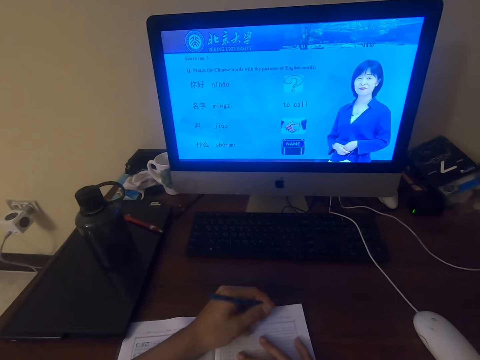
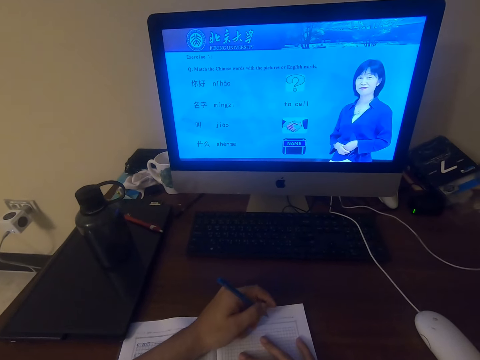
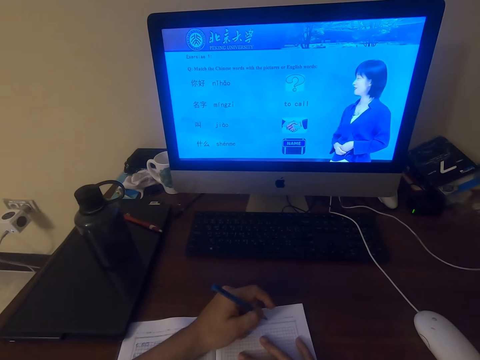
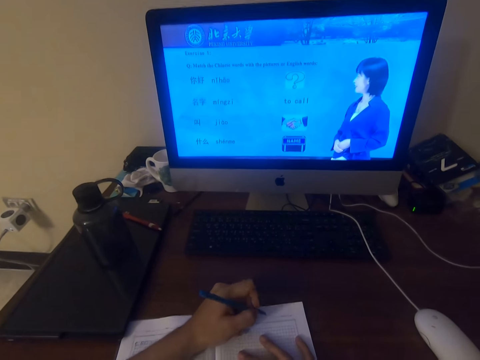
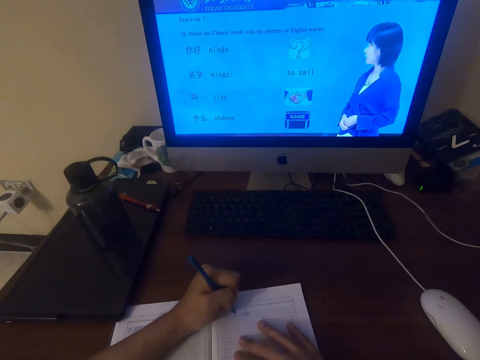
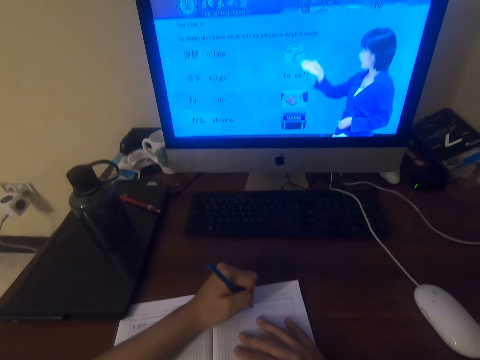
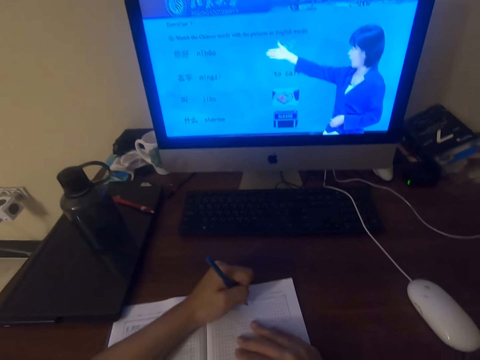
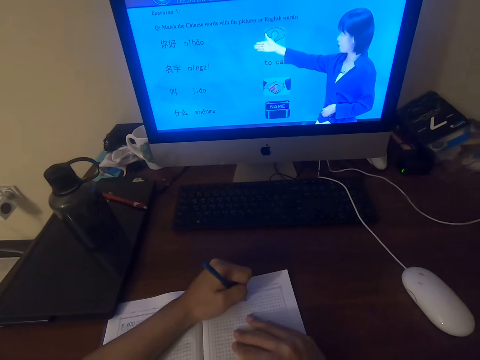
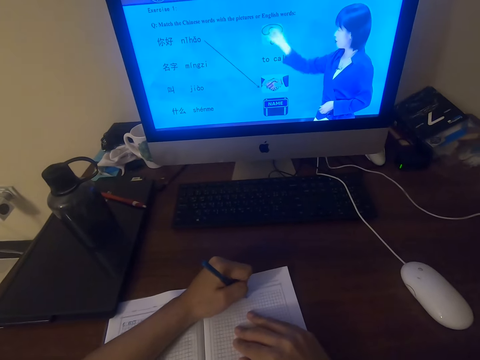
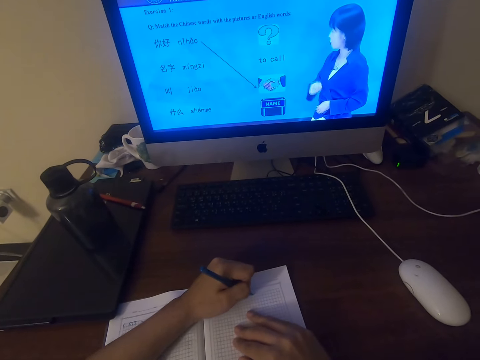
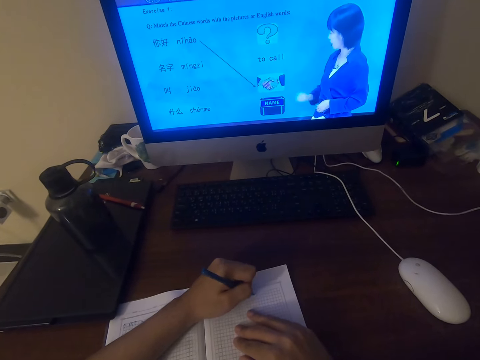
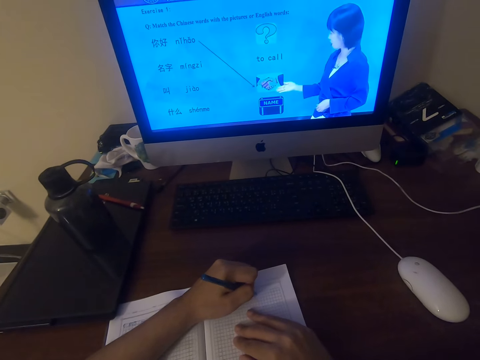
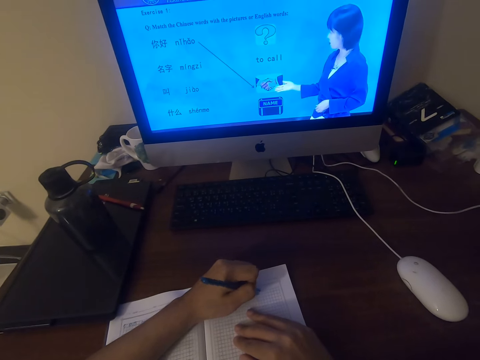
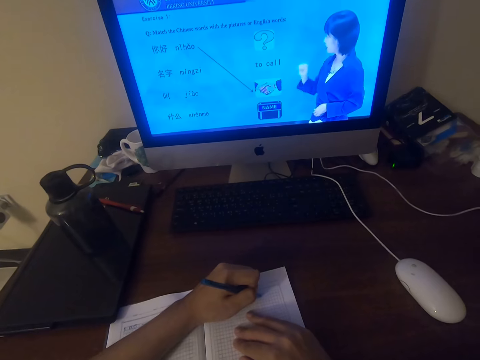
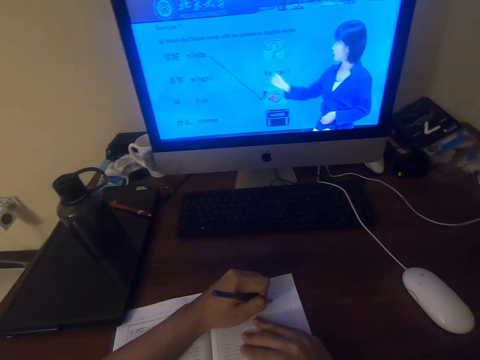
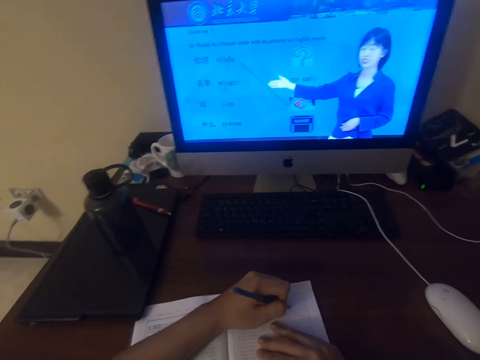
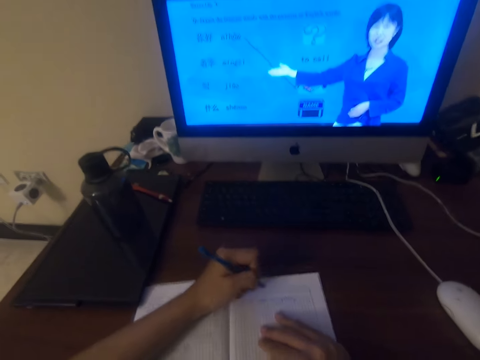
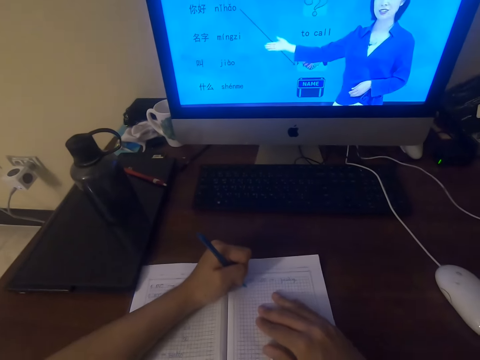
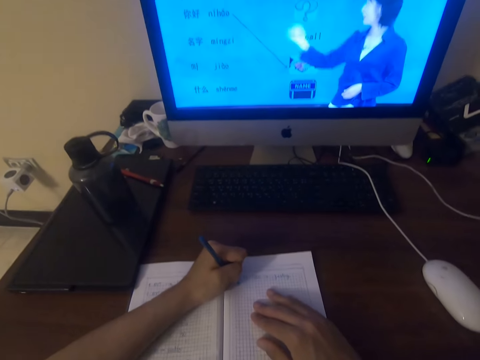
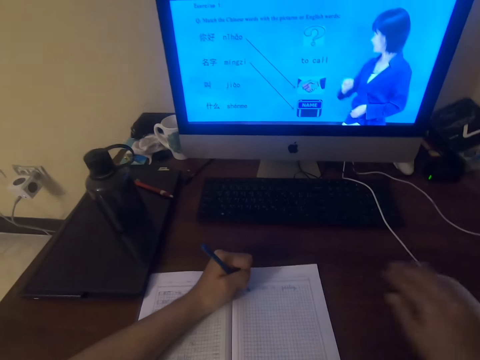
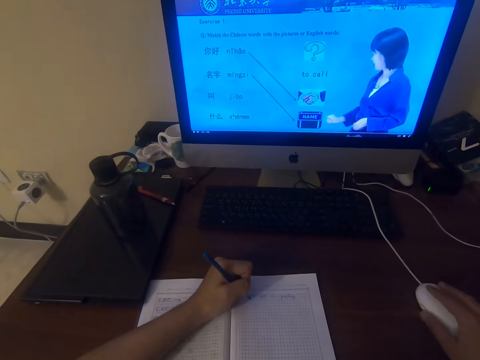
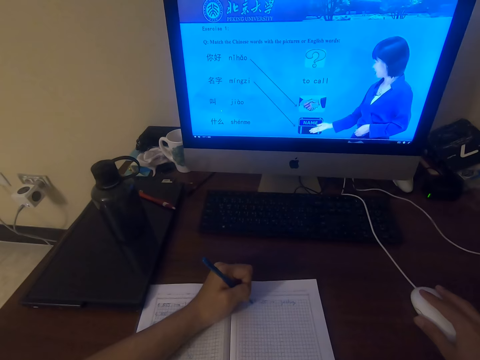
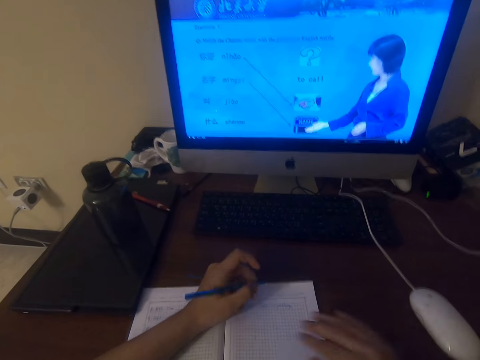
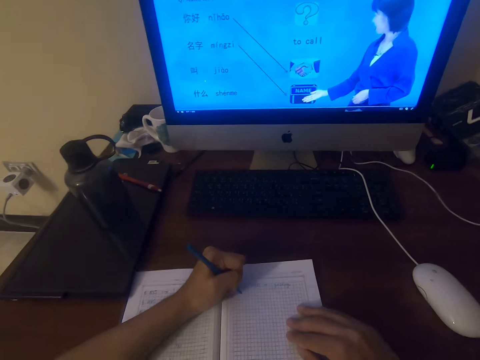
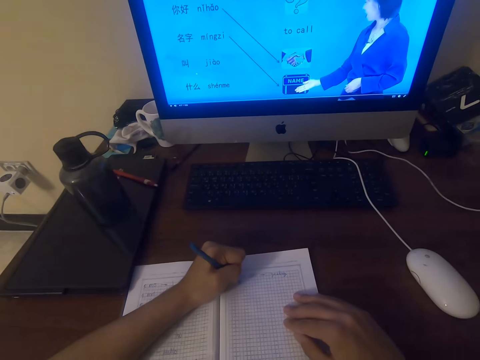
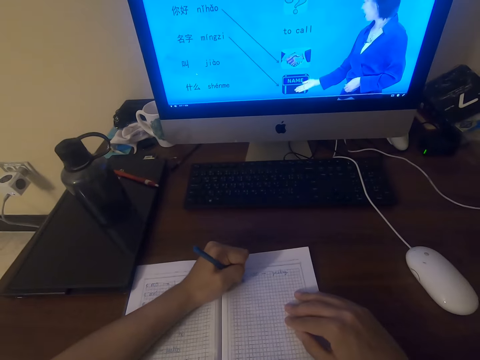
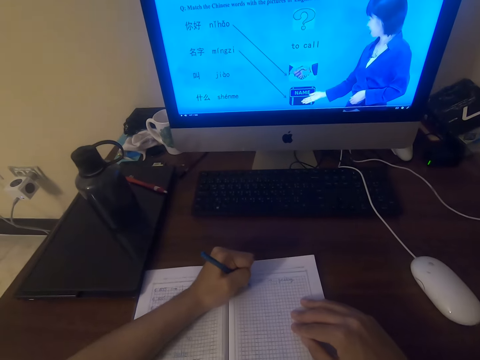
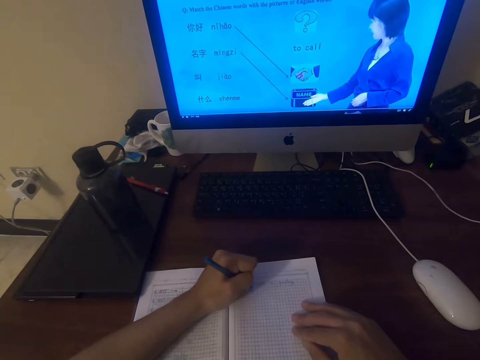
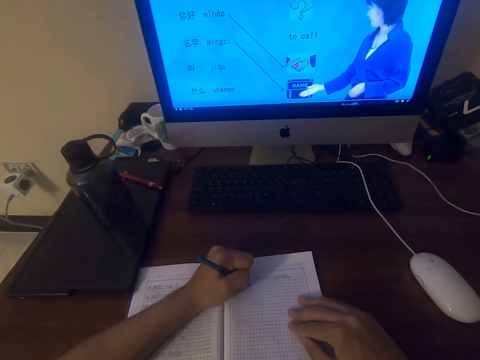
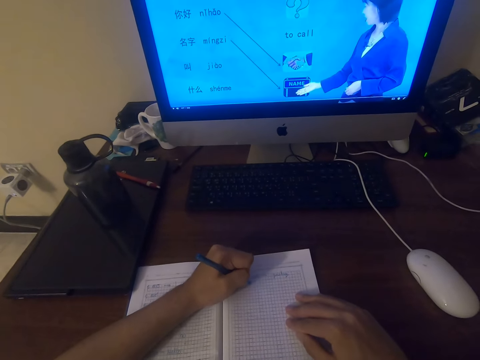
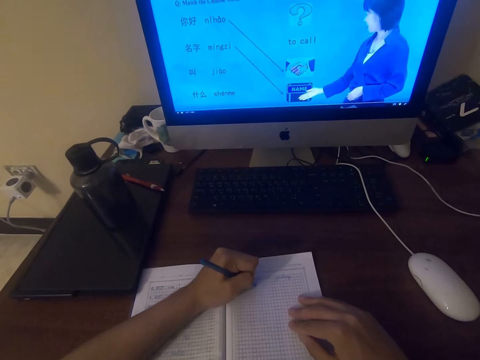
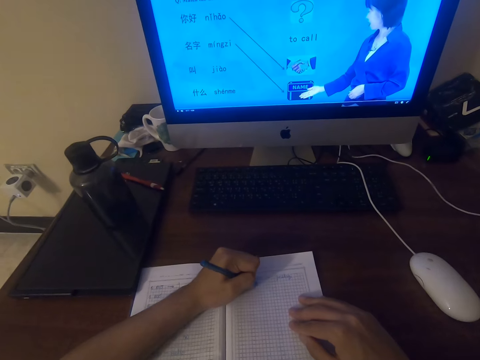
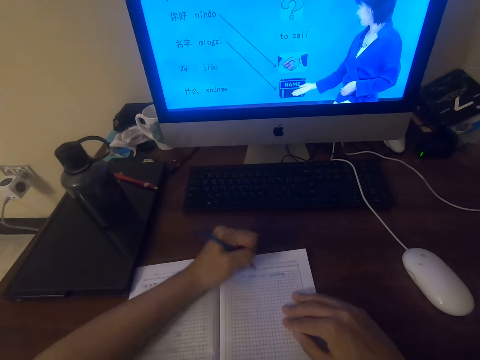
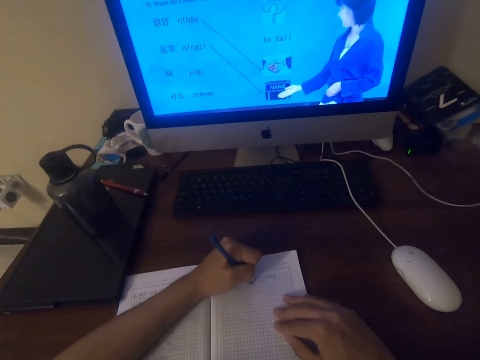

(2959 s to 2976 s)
The camera wearer operates the desktop on the table with a mouse. They write on the book with a pen.

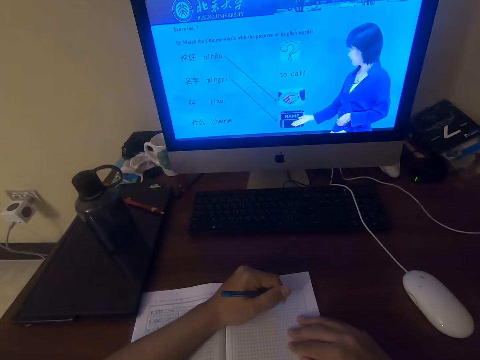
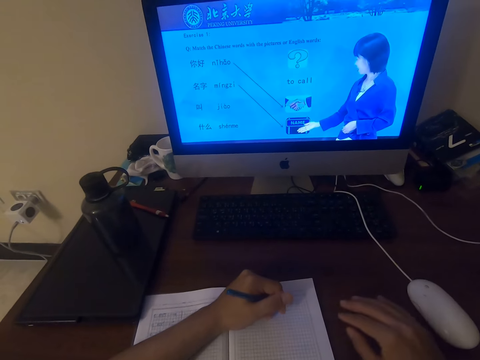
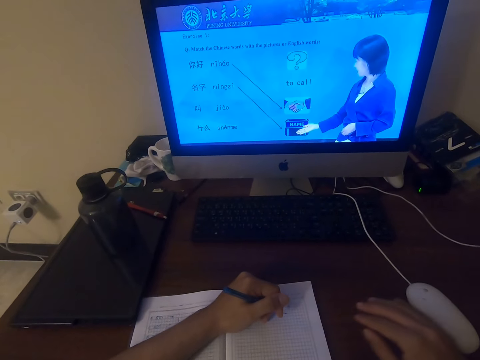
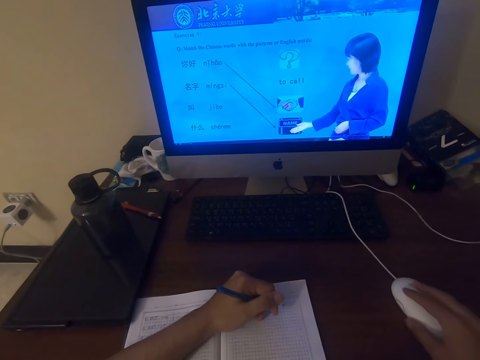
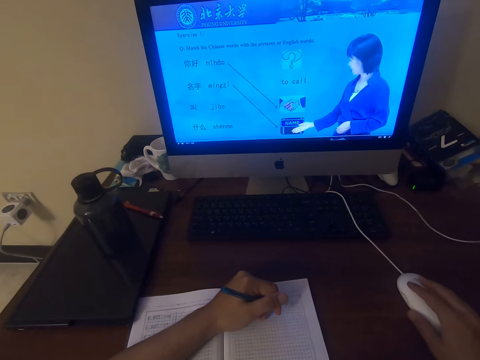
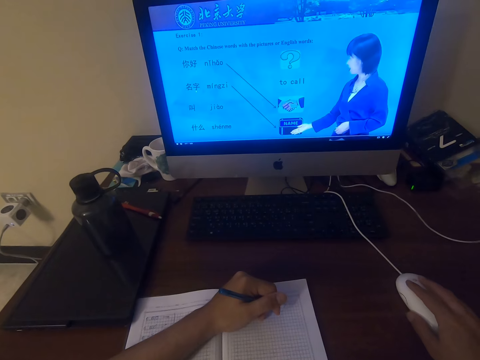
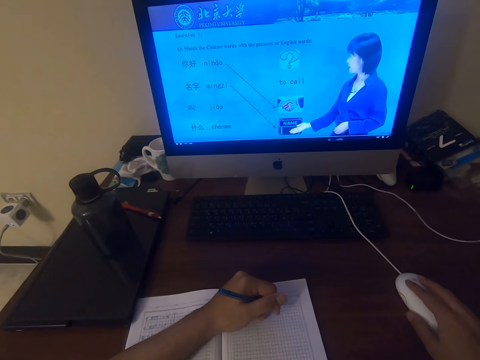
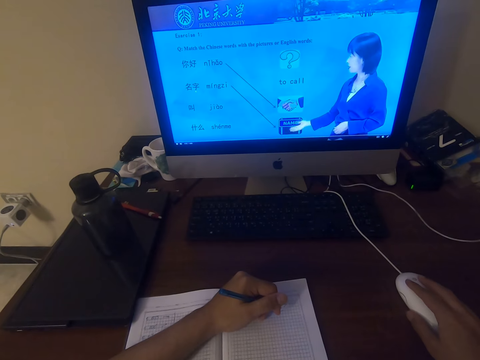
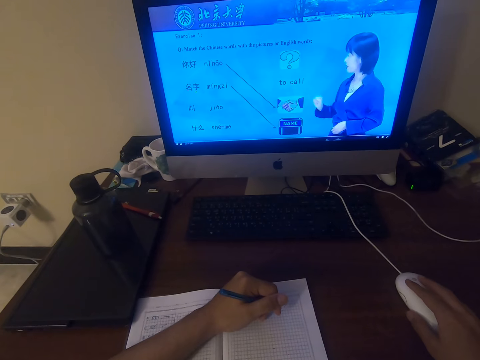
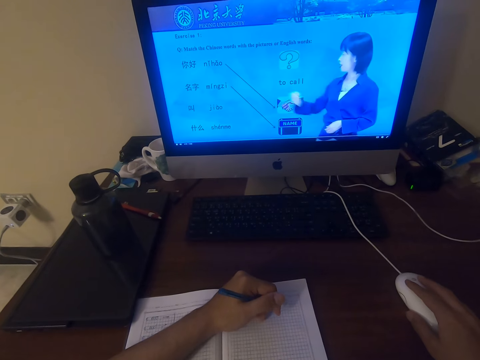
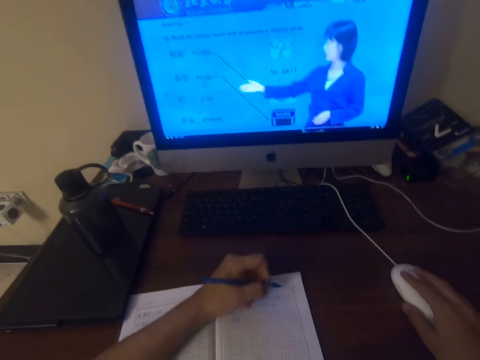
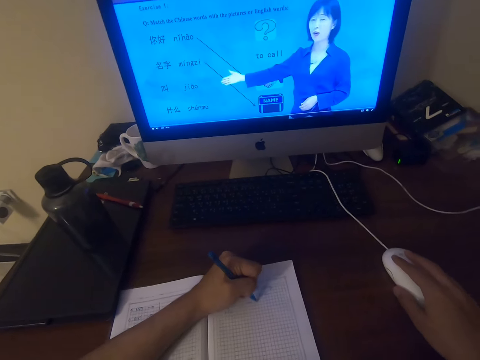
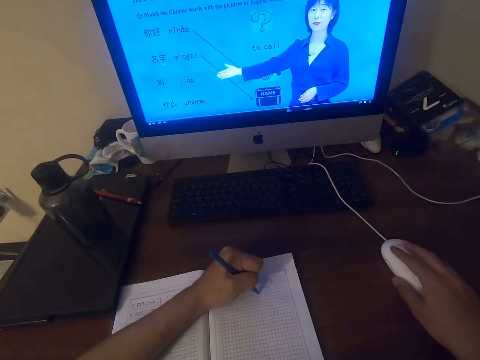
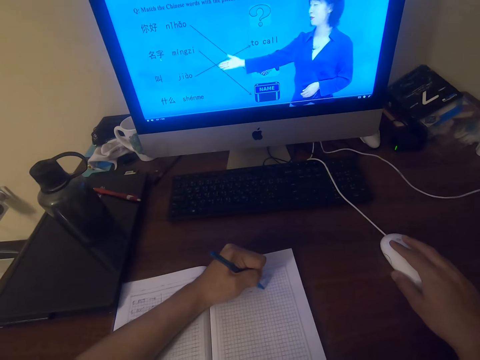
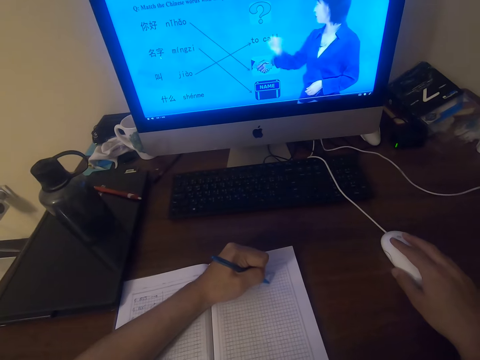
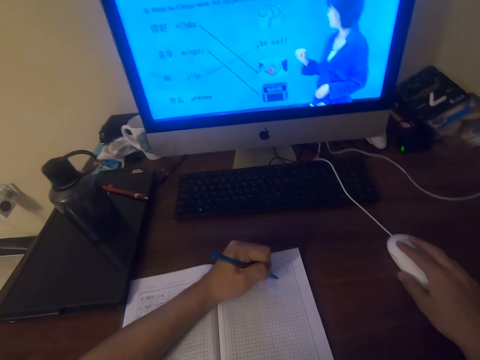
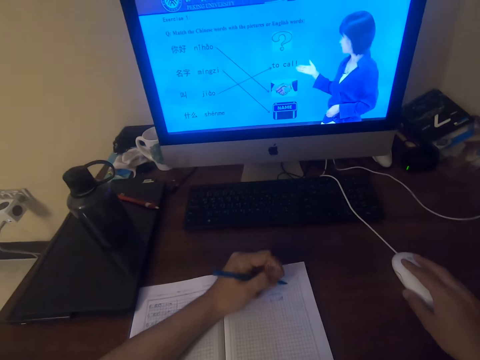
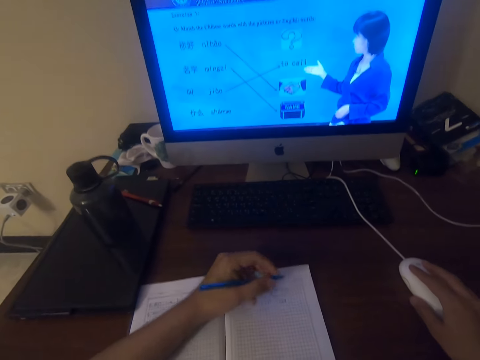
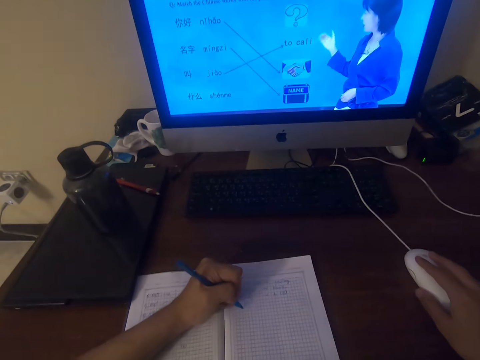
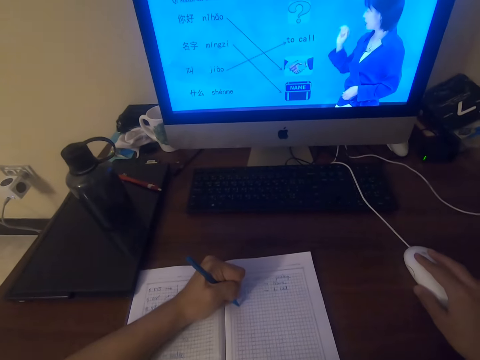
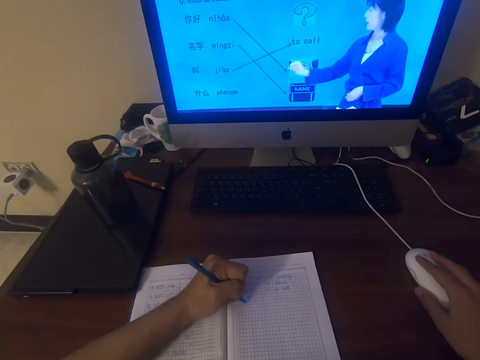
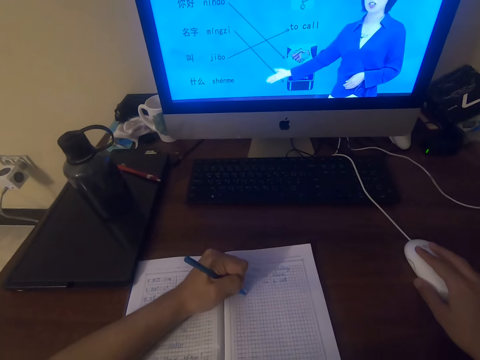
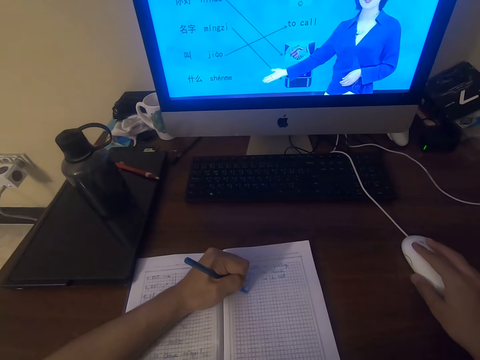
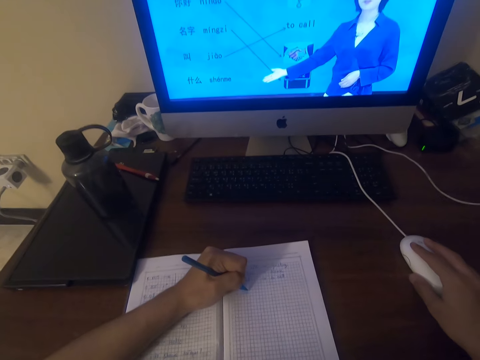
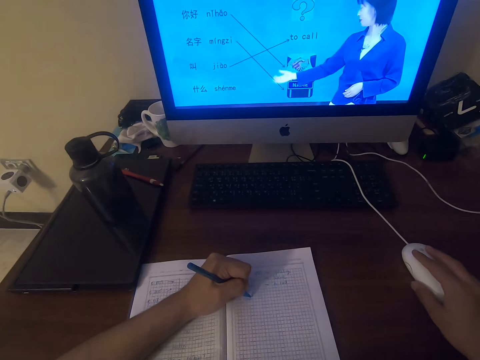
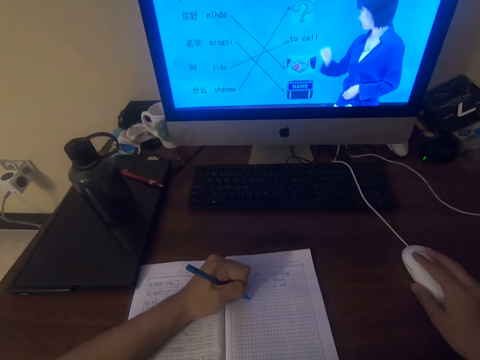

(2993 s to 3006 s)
The camera wearer holds the mouse on the table with his right hand. He operates the machine with the mouse. He writes on the book with a pen. He talks. He writes.
